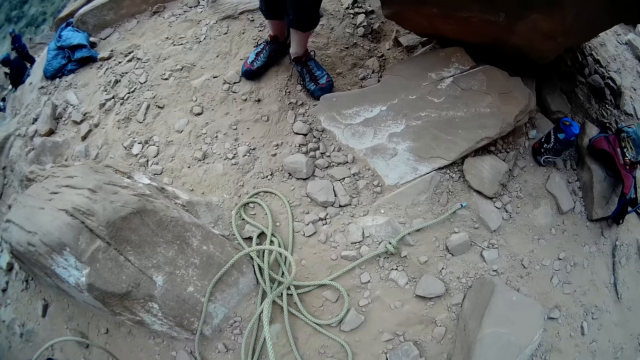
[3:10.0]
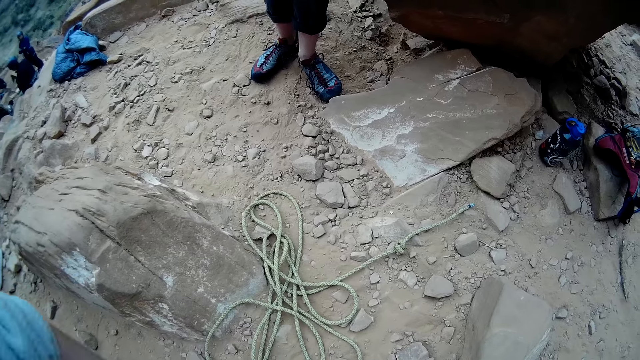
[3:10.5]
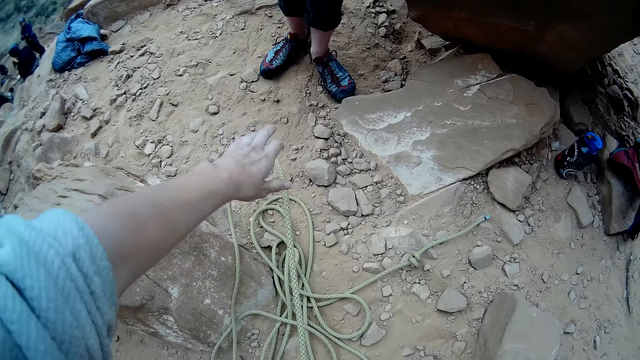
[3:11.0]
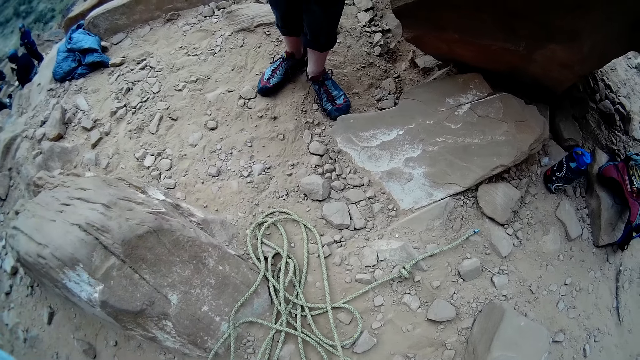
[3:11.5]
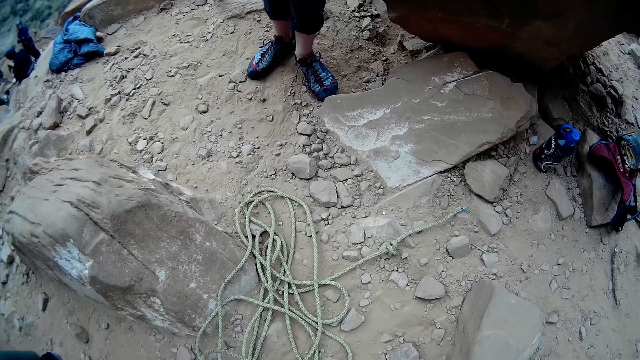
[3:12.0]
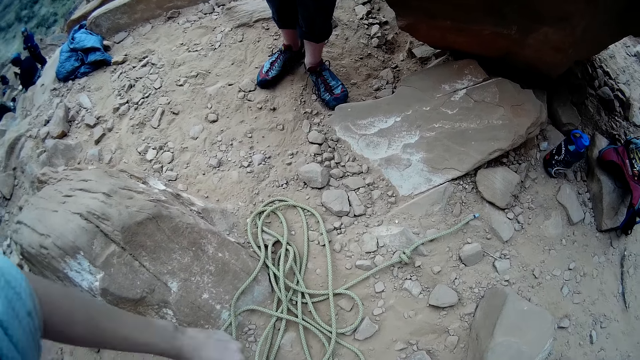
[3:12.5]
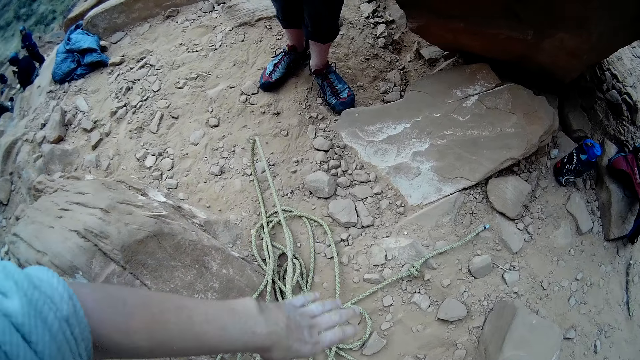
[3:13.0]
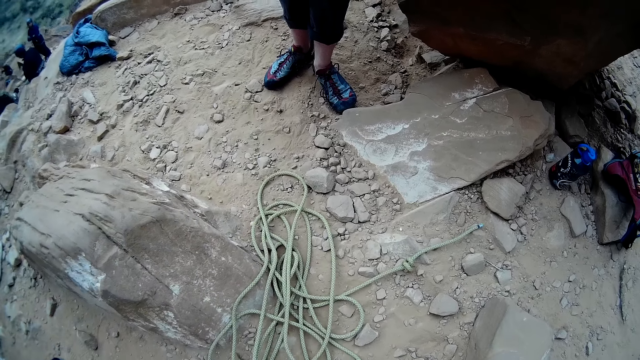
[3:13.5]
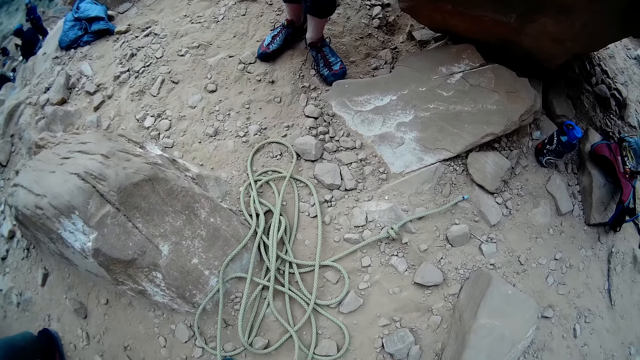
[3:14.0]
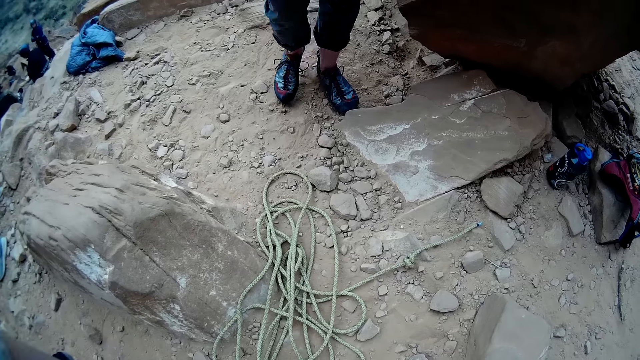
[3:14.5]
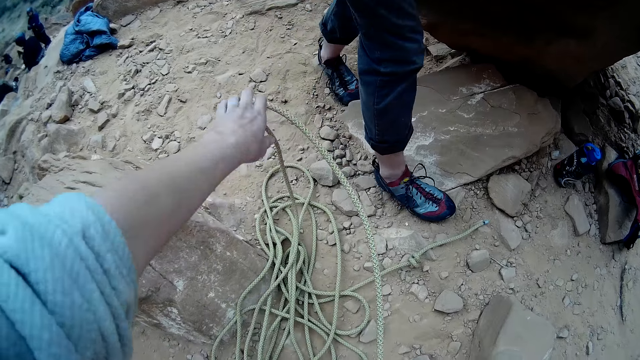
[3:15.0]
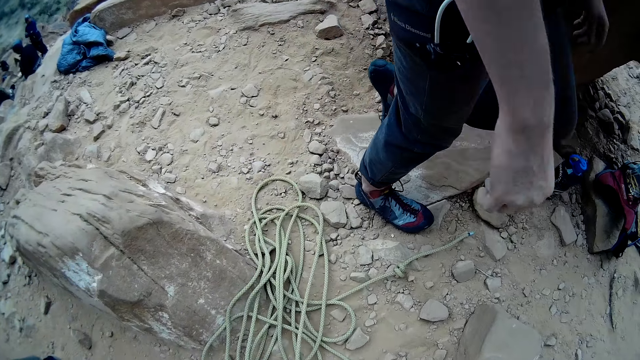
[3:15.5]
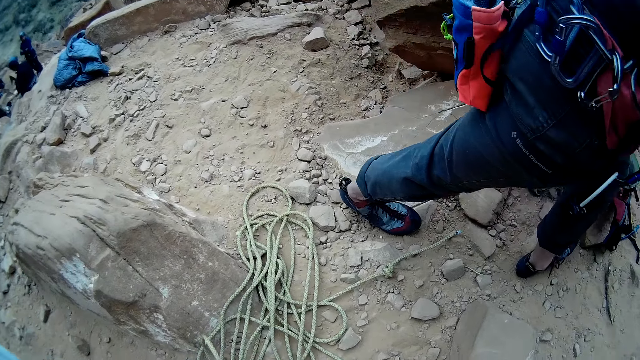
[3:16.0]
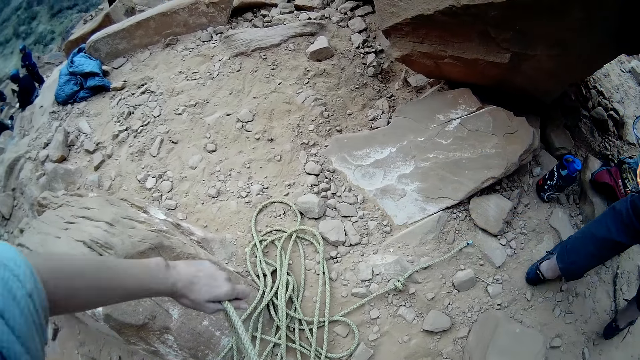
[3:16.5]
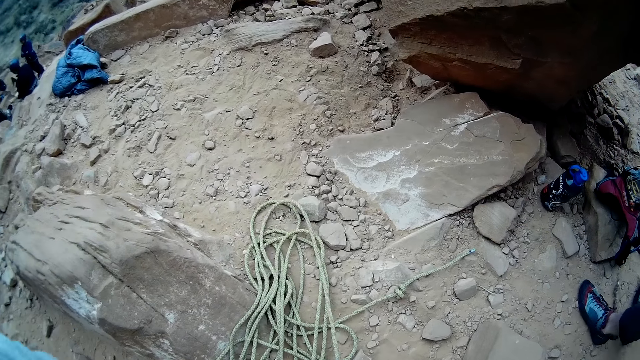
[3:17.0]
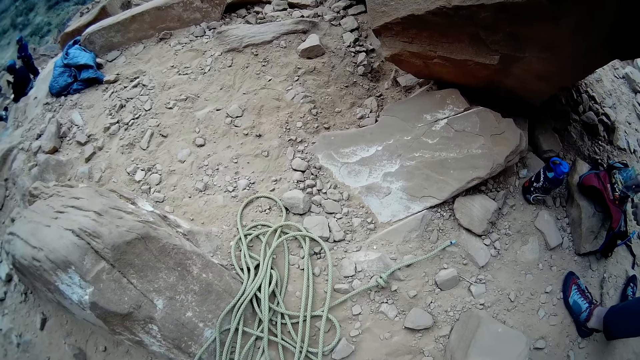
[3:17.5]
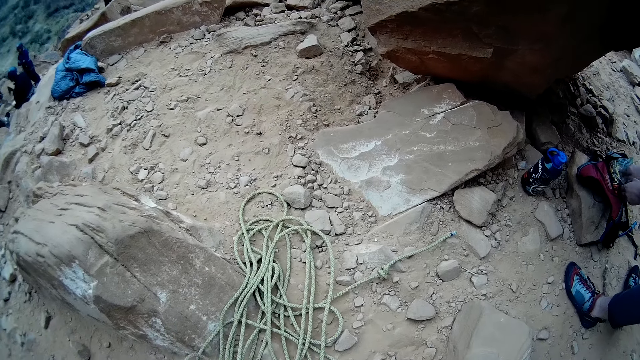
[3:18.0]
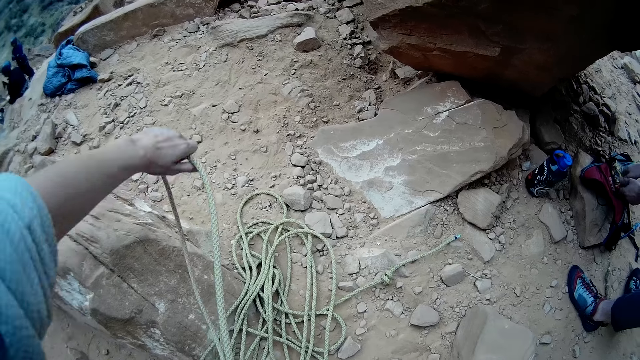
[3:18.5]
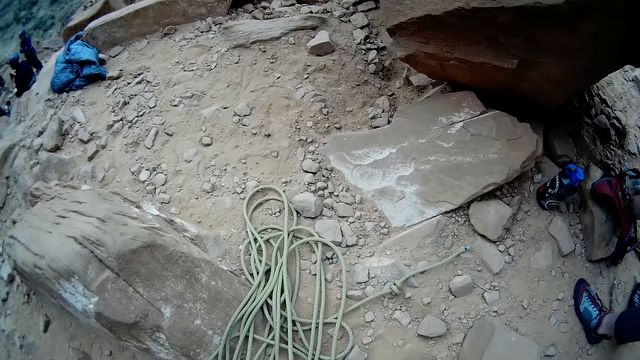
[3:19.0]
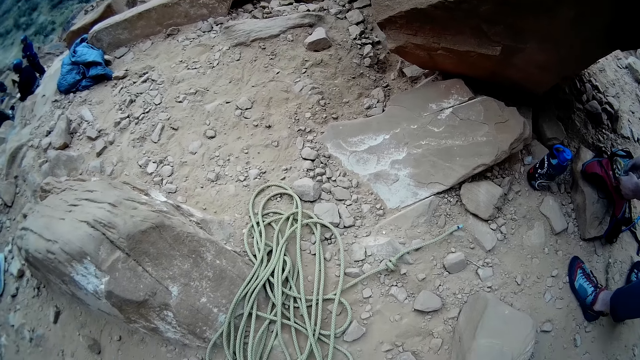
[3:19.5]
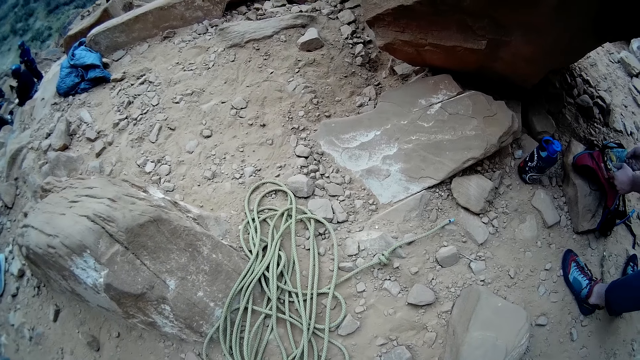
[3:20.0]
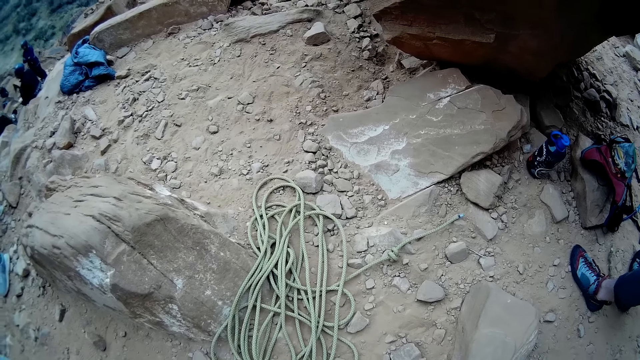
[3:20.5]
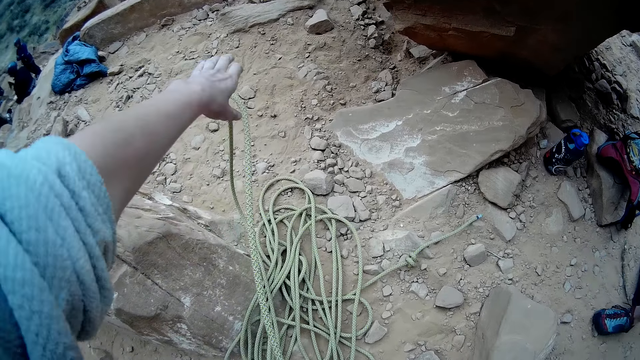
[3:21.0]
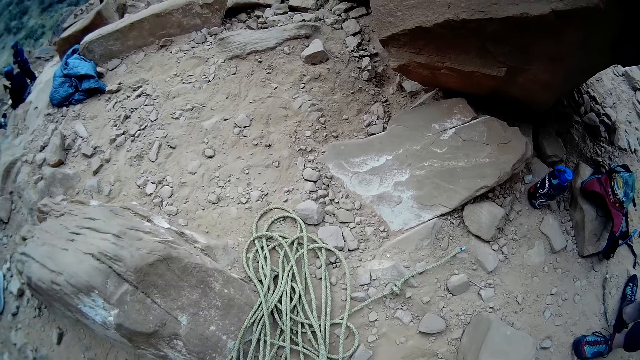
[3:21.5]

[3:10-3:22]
The camera wearer adjusts the rope on the ground. A man walks around the ground. The camera wearer unfolds the rope. The man holds the bag. The camera wearer unfolds the rope.

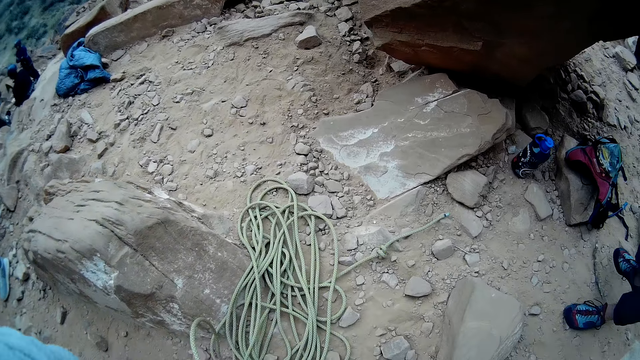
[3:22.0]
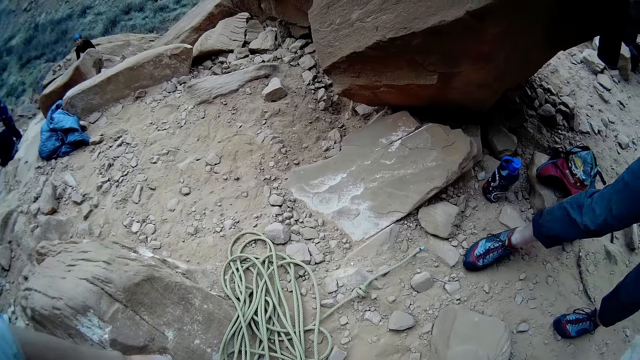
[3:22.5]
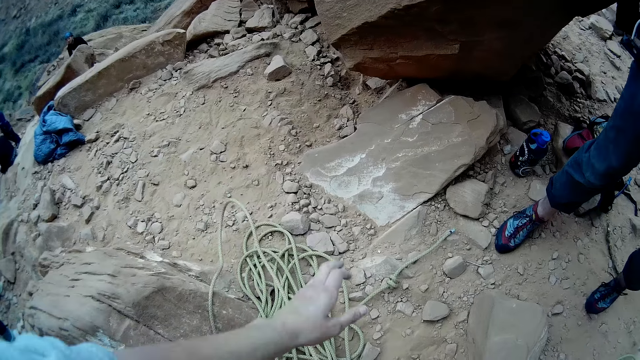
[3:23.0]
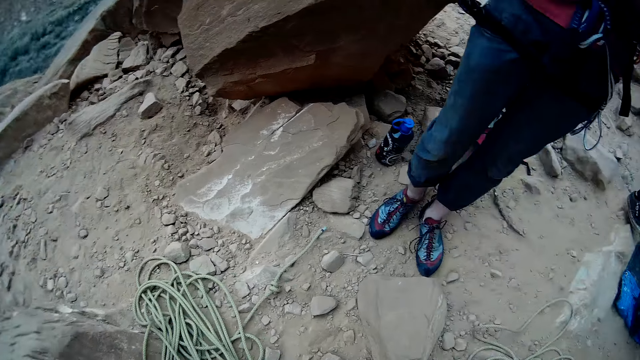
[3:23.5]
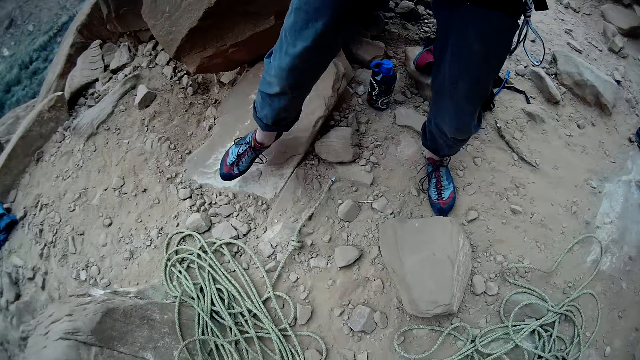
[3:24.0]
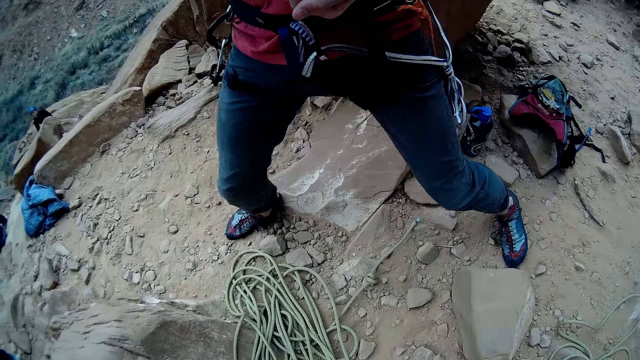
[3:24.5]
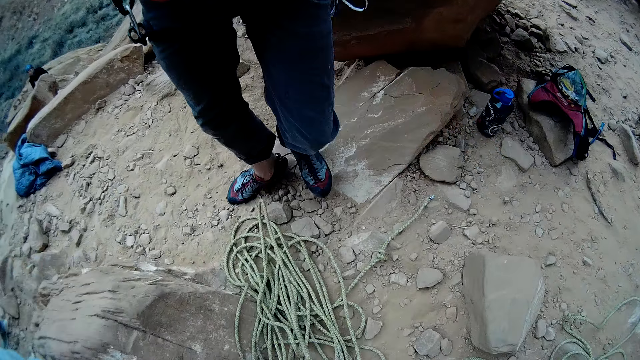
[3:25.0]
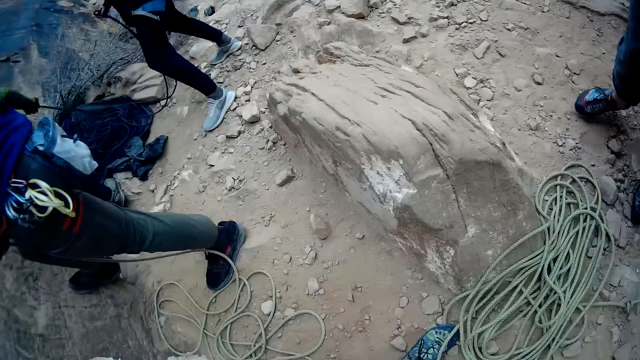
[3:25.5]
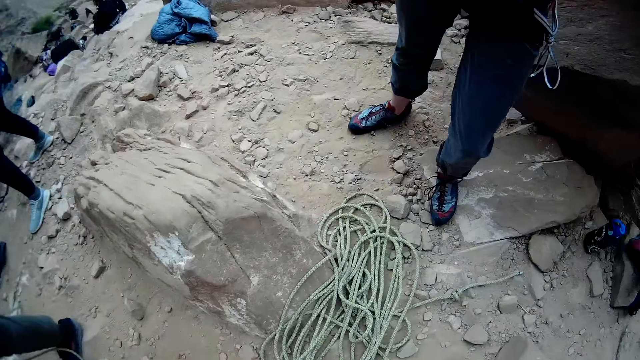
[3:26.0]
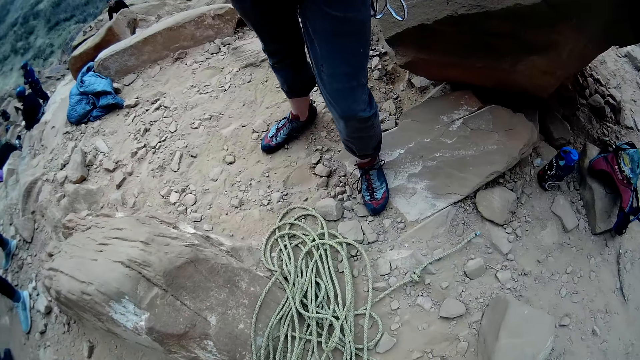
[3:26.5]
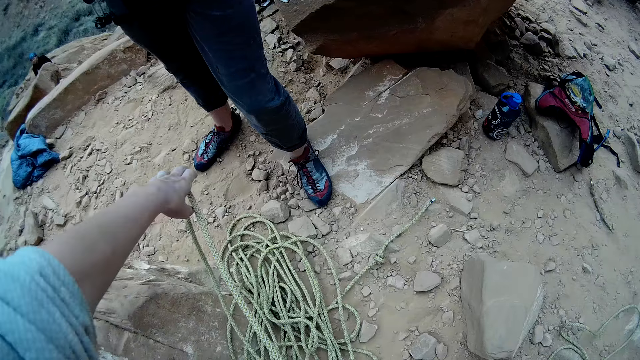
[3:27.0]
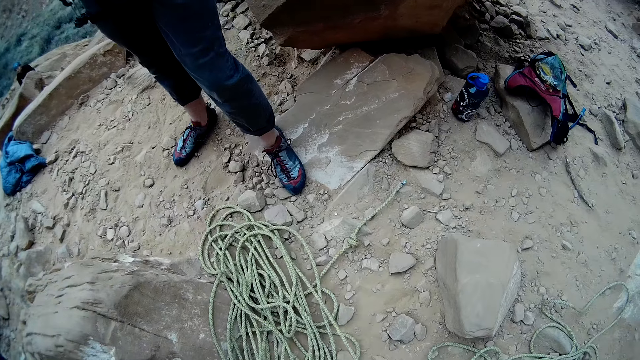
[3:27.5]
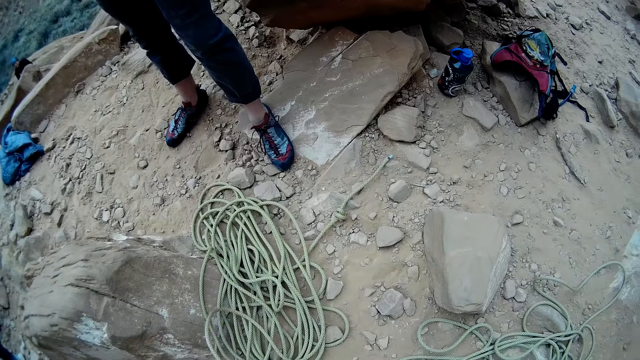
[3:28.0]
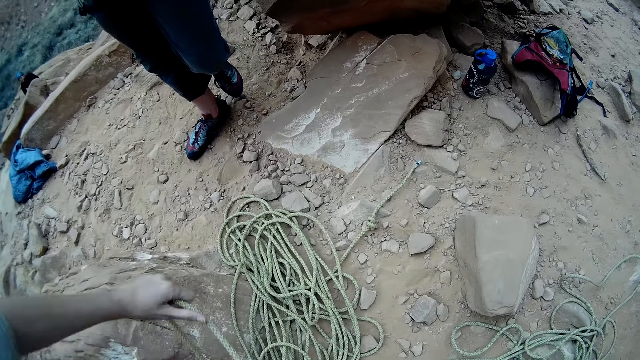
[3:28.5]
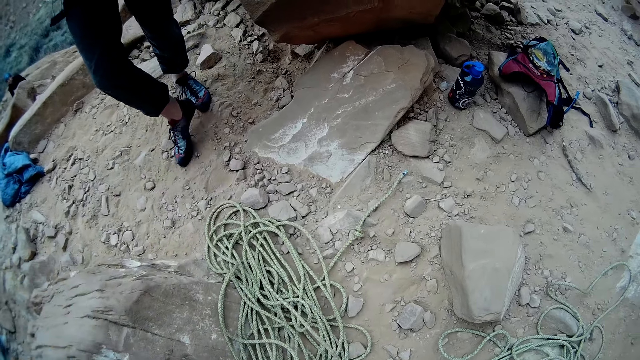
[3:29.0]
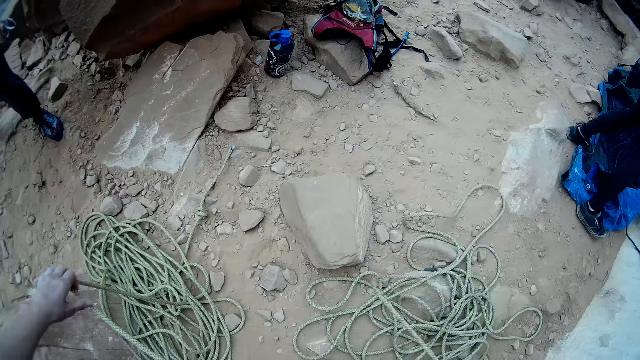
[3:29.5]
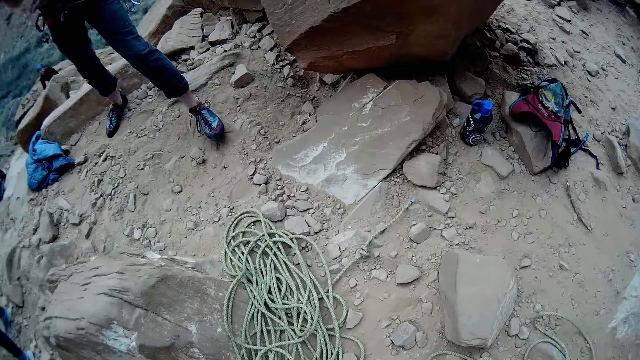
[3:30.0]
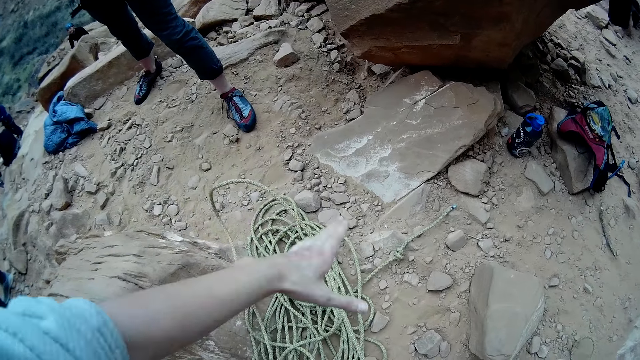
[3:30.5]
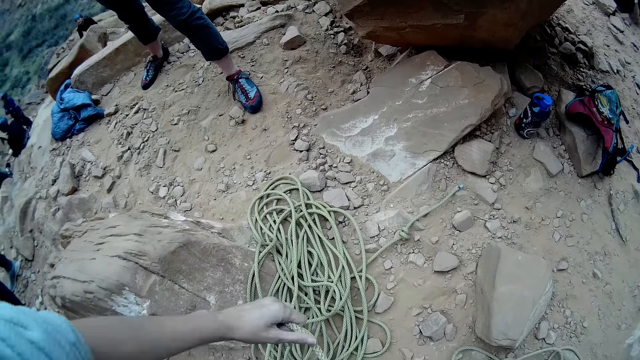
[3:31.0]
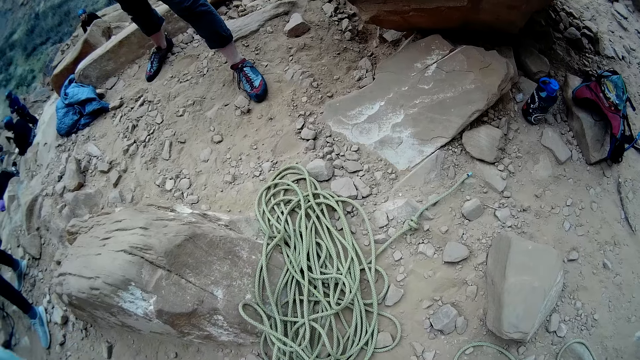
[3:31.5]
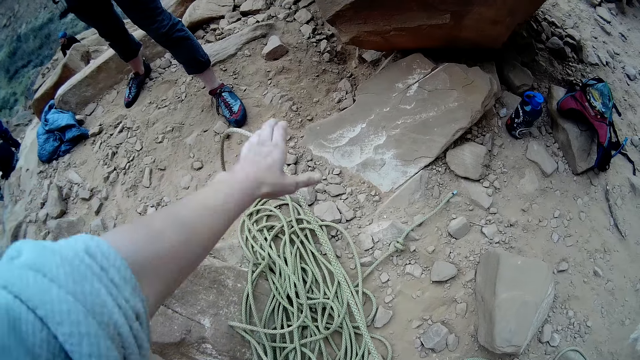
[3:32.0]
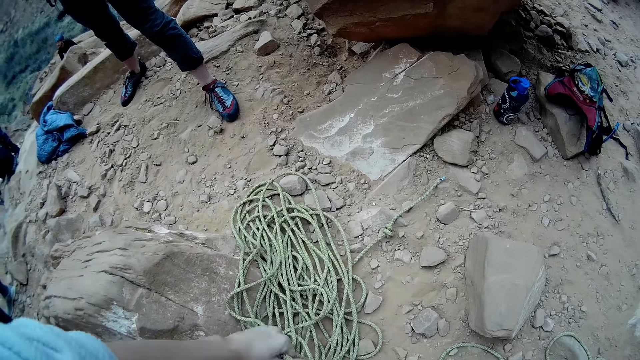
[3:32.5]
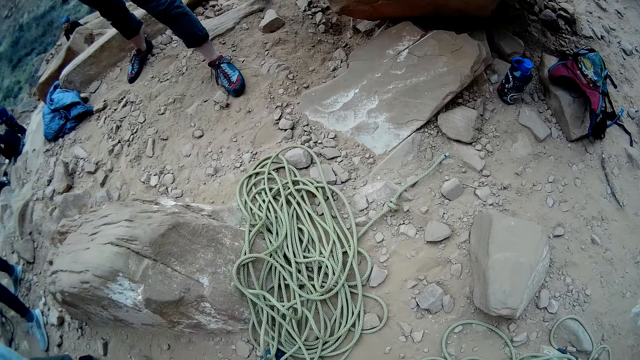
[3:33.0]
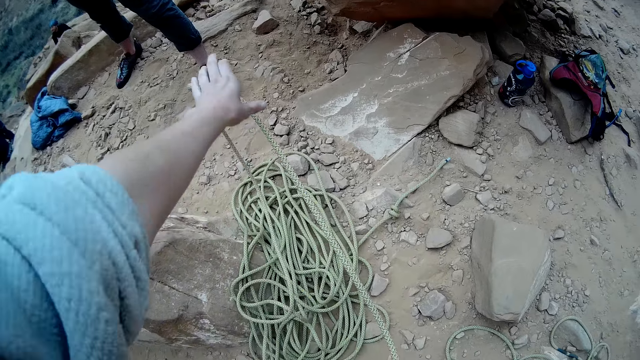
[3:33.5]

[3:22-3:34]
A man walks around the ground. The camera wearer unfolds the rope.
